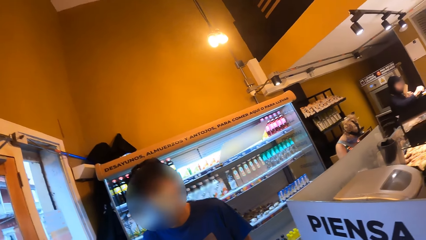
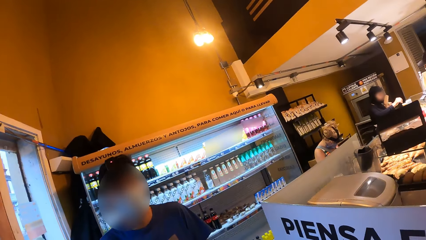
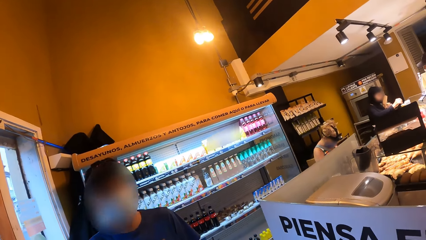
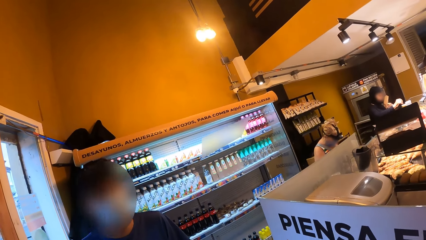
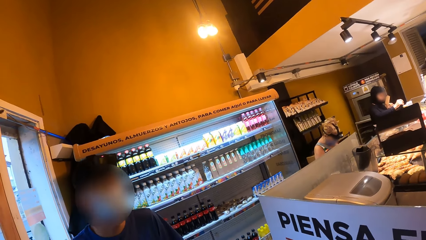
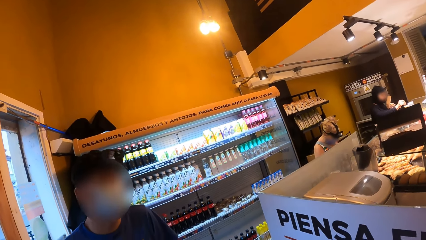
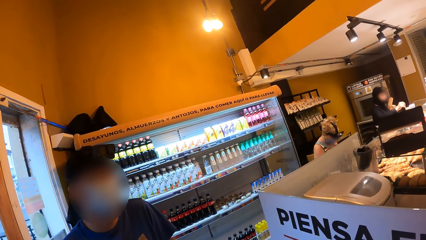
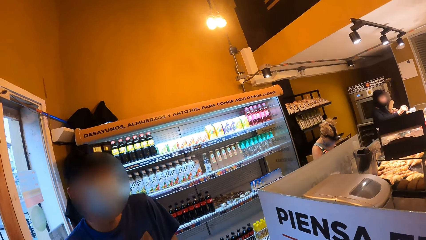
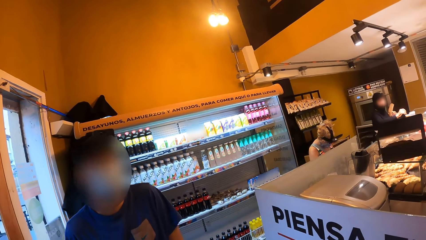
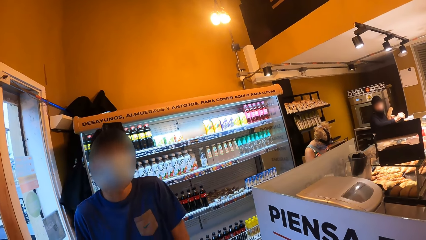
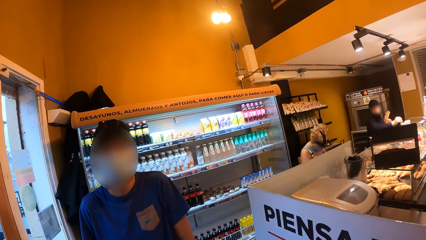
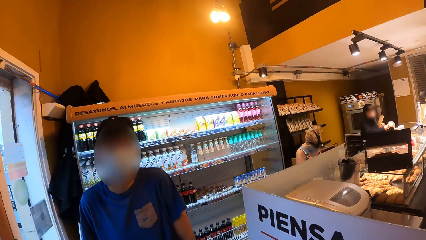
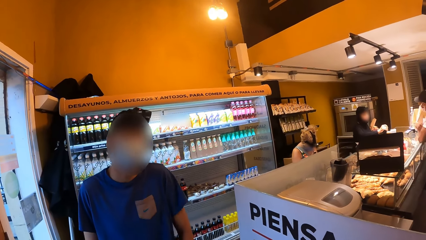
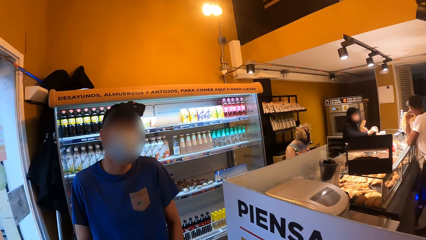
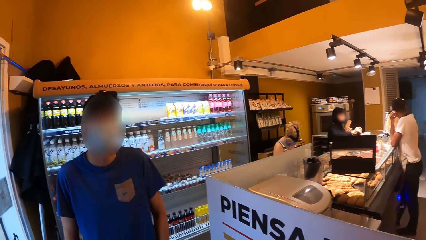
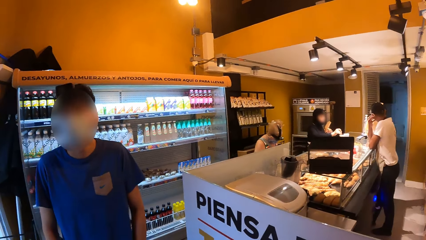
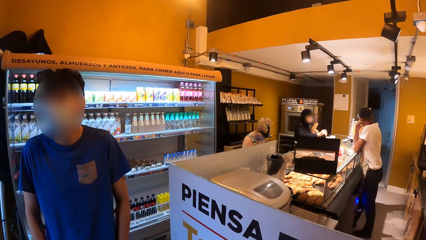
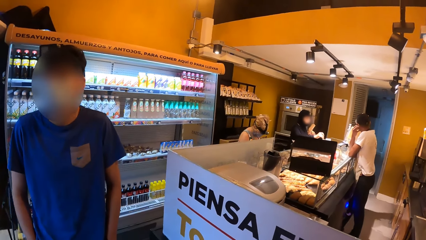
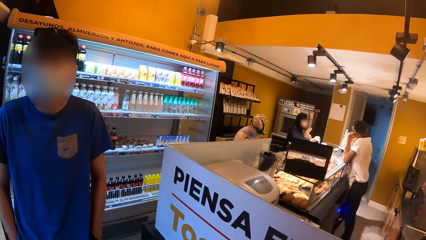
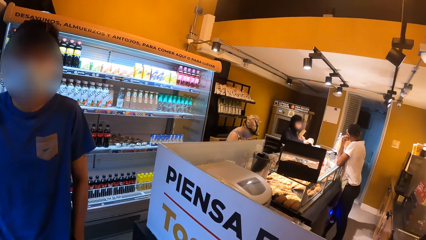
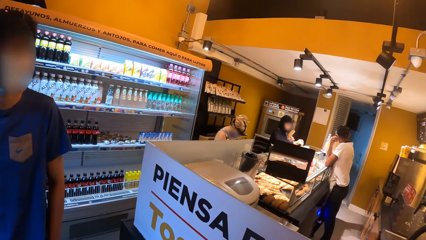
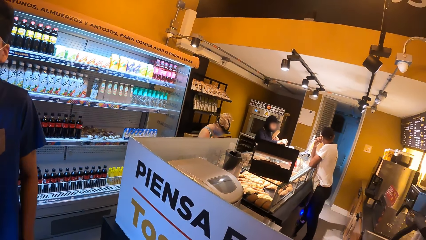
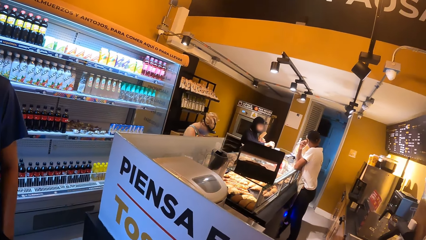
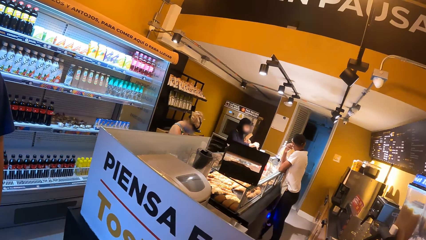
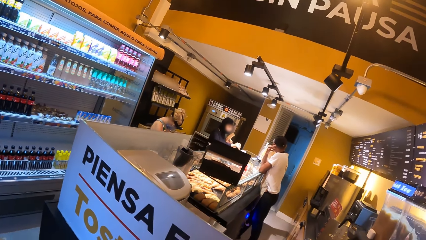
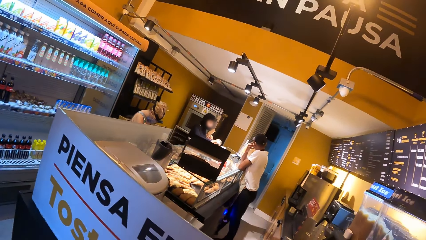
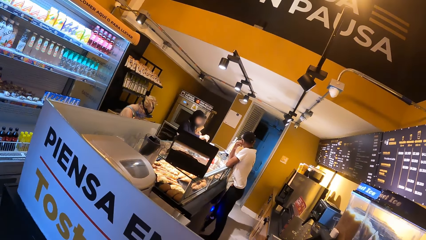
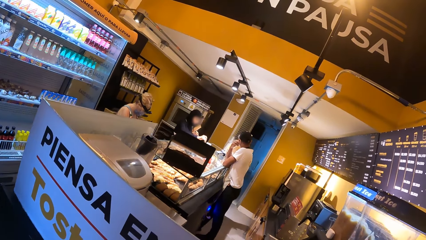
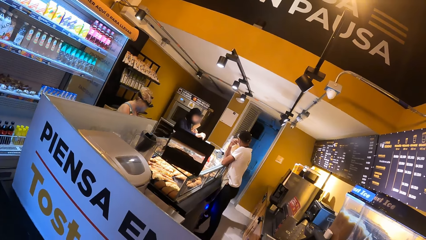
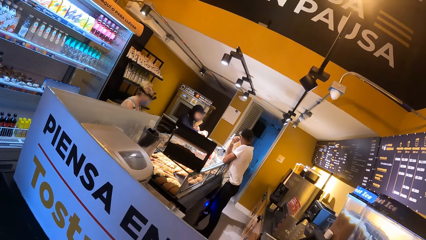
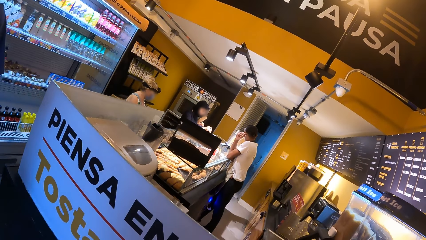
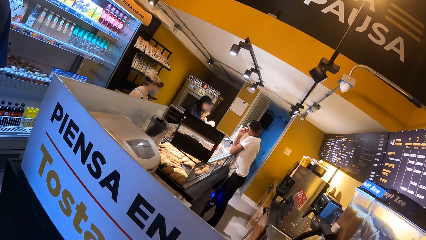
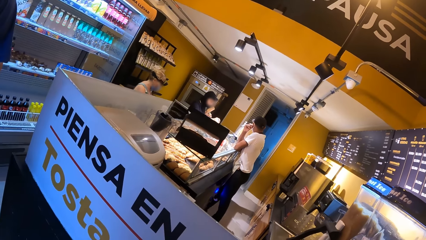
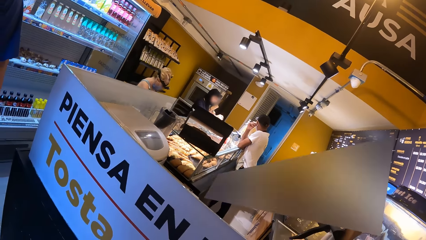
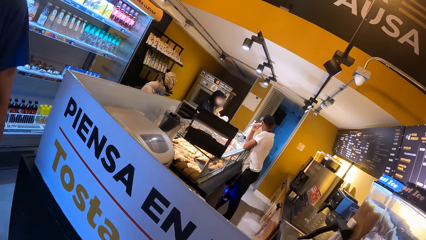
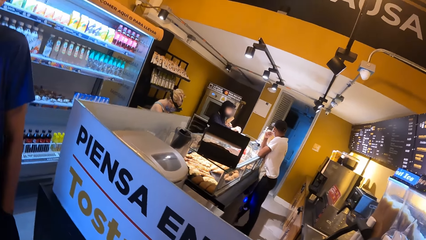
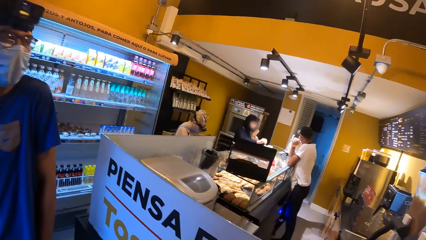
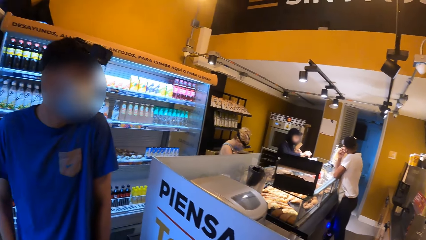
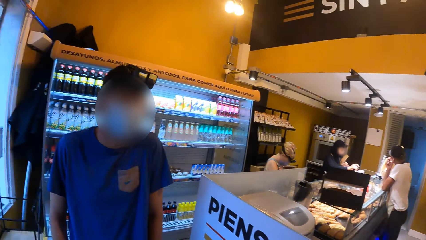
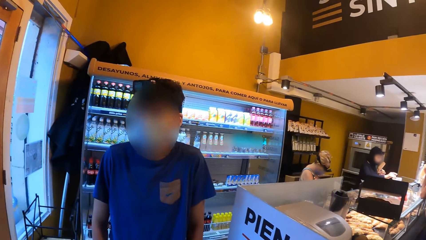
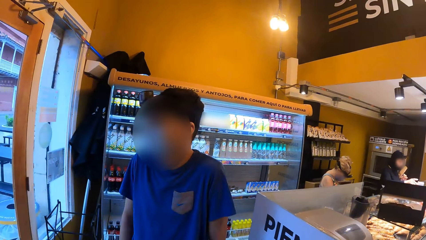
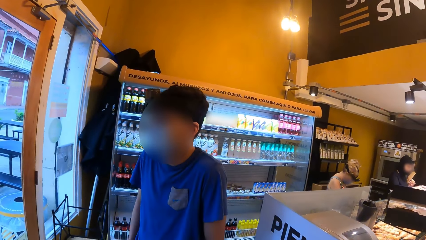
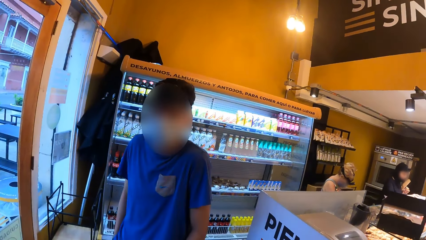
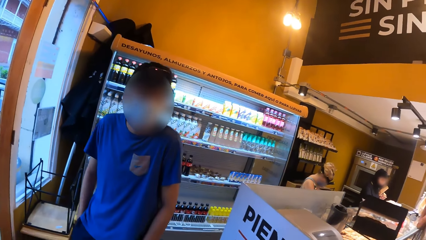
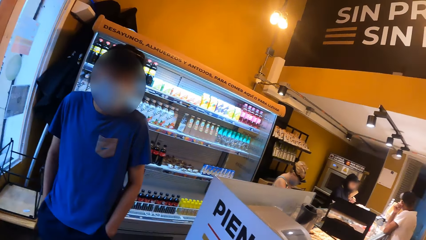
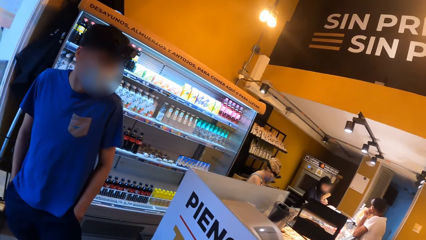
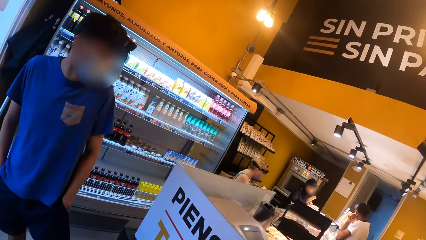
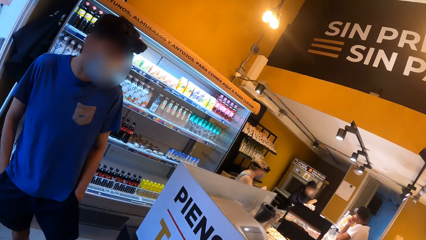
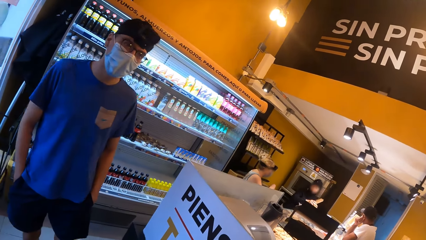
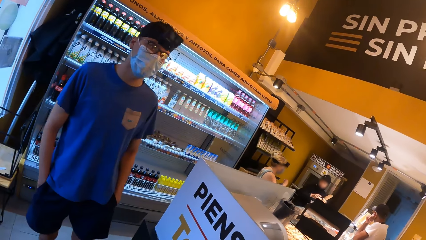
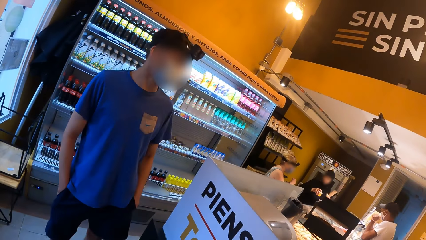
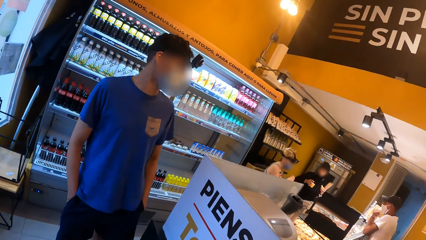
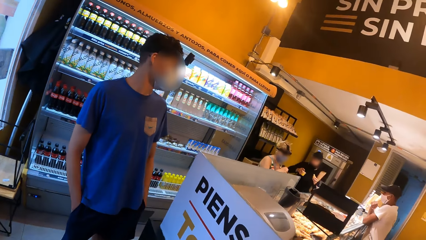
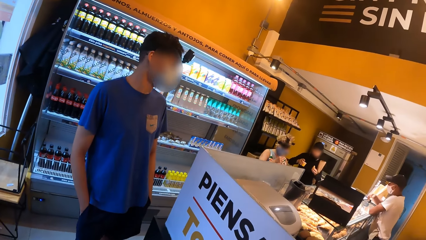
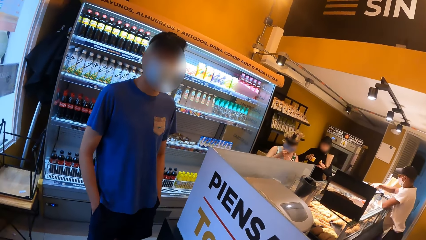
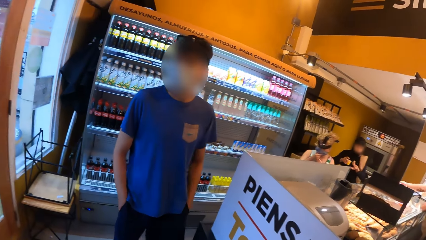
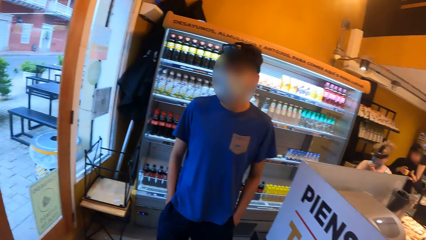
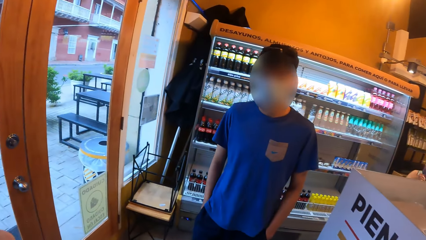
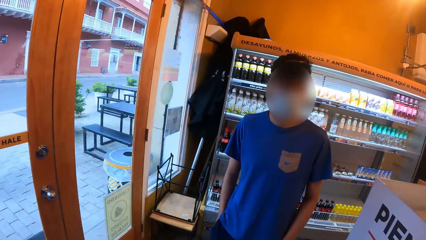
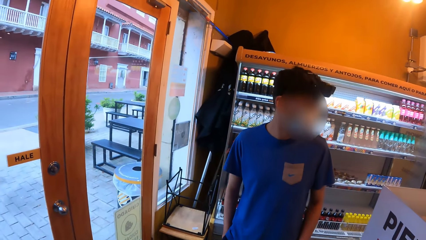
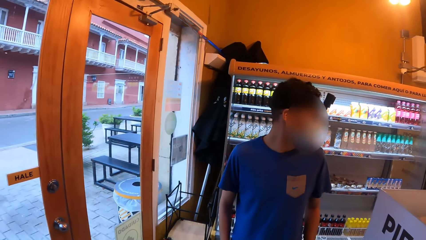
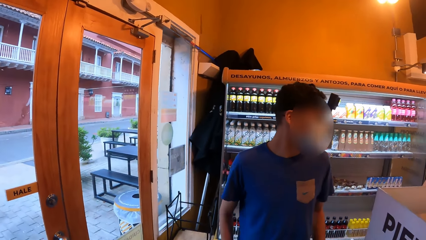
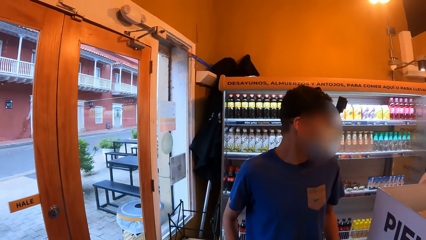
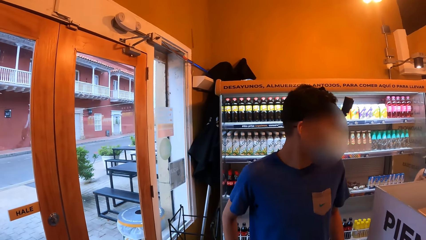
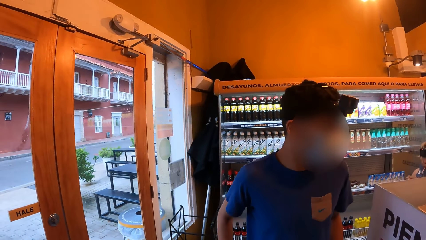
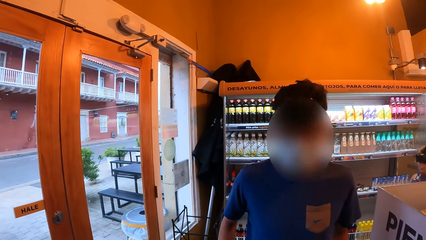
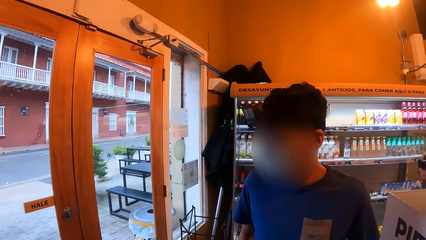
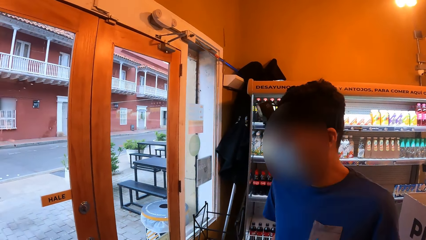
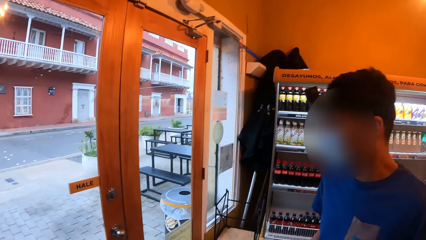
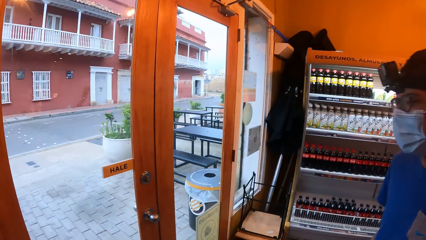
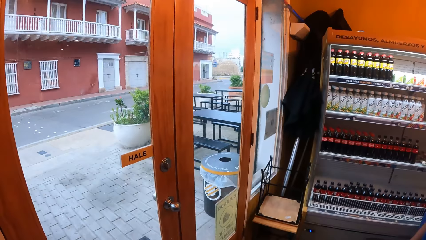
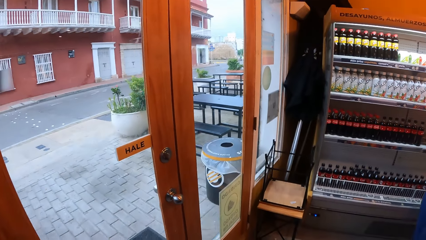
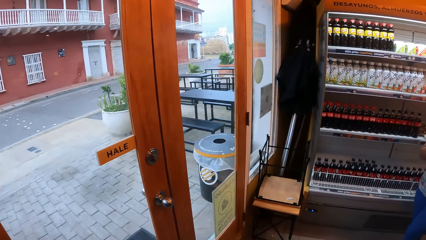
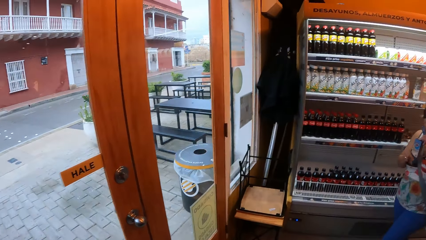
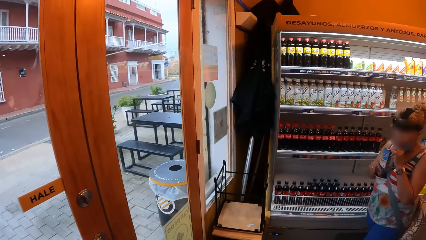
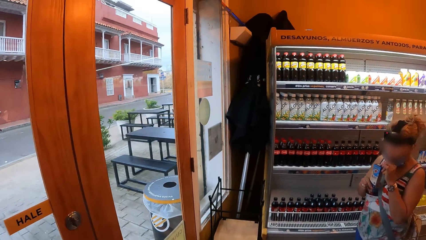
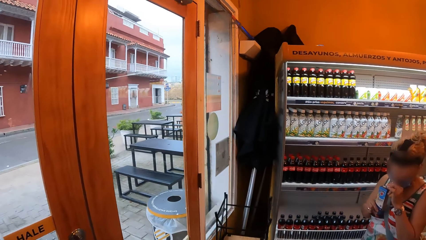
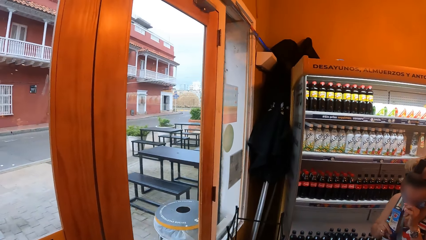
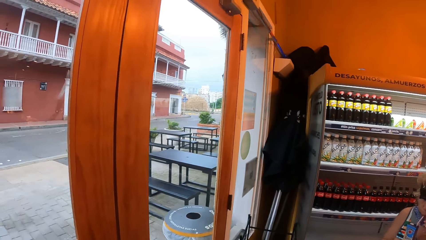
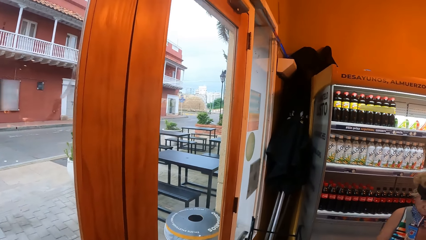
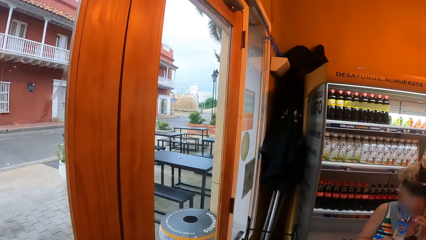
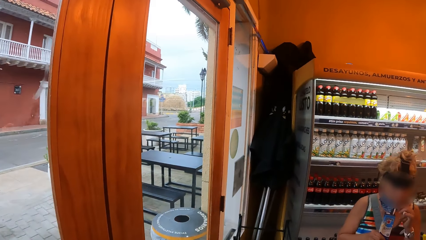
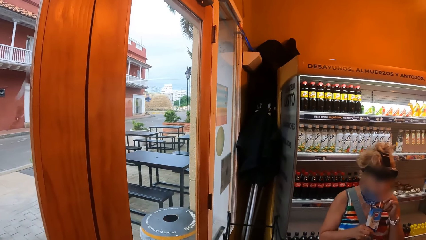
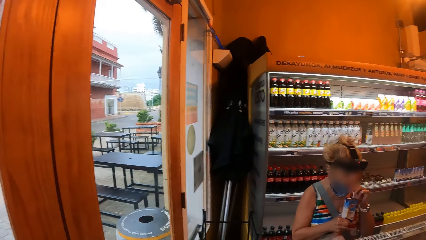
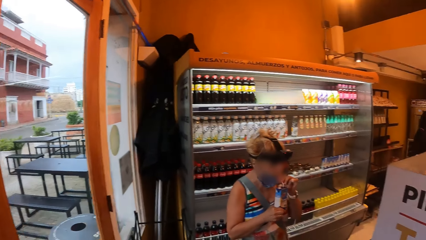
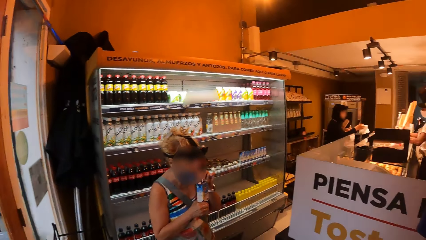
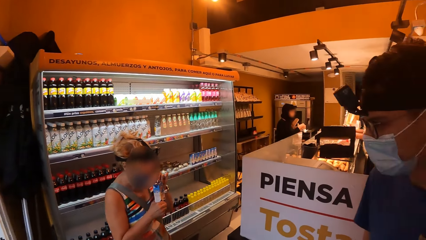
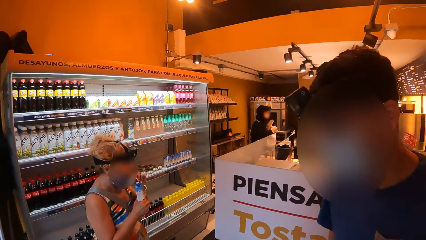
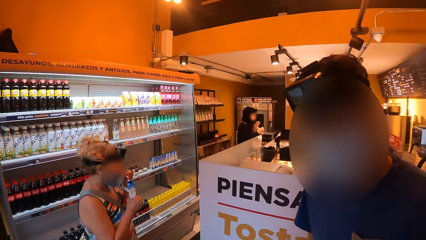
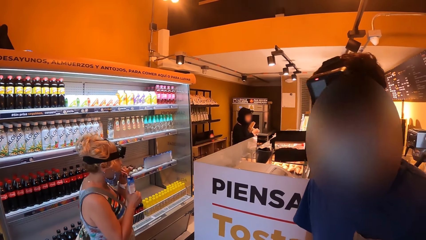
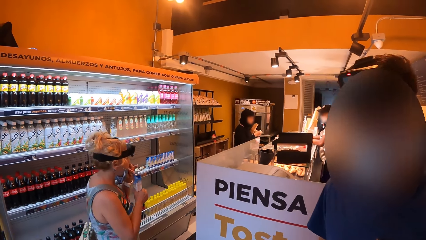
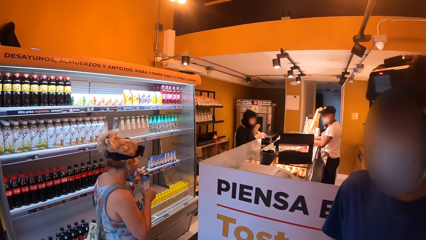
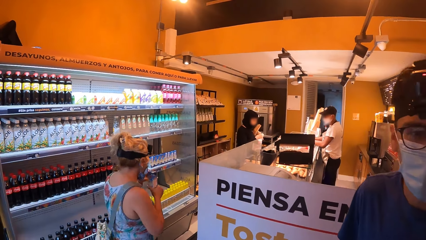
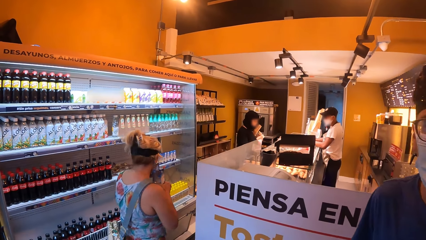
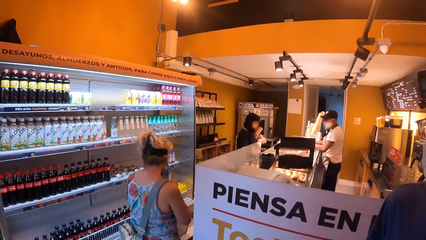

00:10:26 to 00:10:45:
A person stirs a drink. Another person and a third person walk towards the door. A fourth person moves away from the exit door. The camera wearer looks around.
